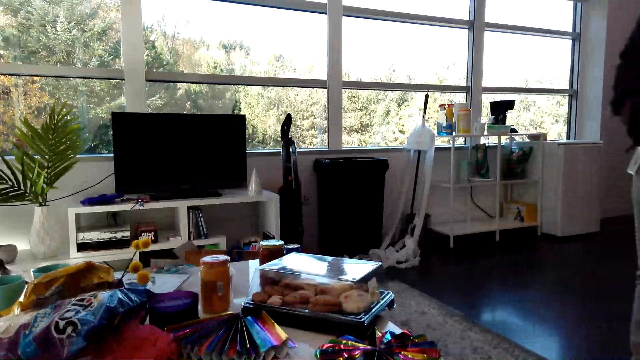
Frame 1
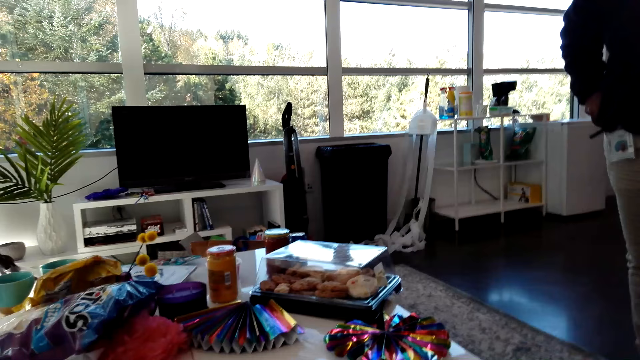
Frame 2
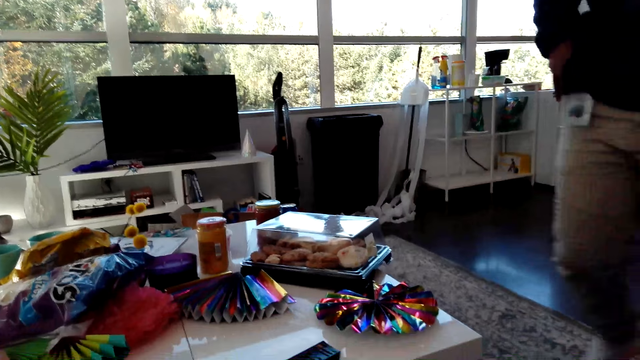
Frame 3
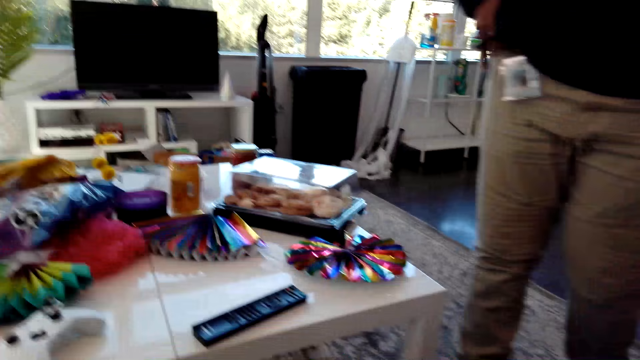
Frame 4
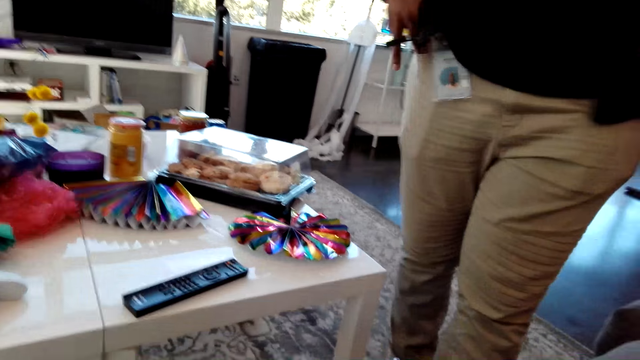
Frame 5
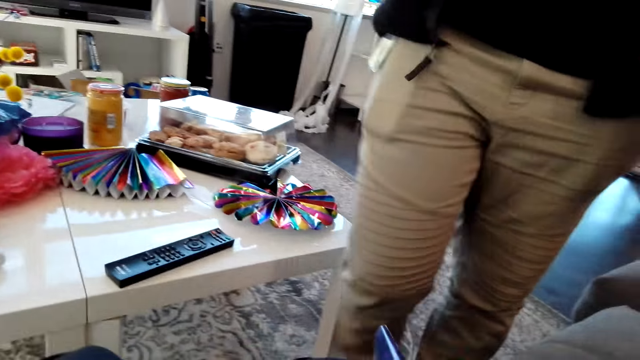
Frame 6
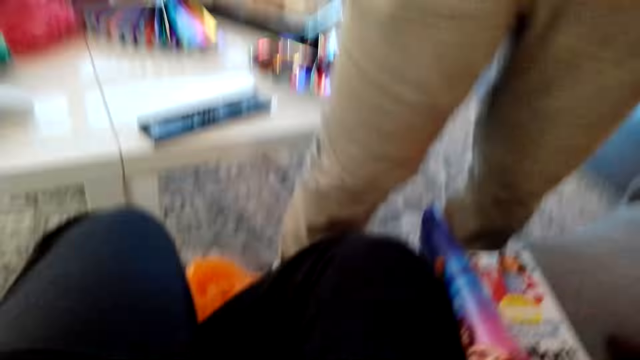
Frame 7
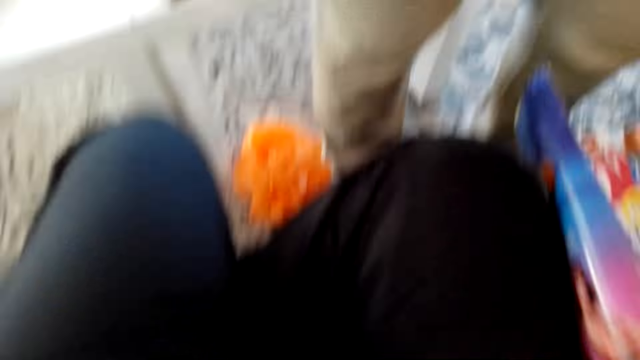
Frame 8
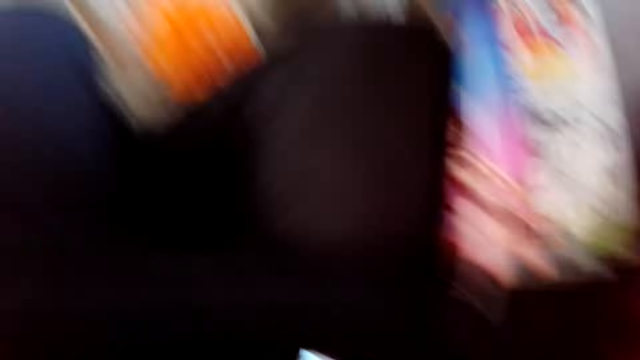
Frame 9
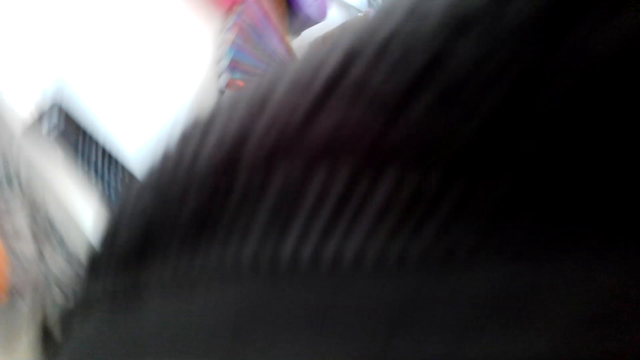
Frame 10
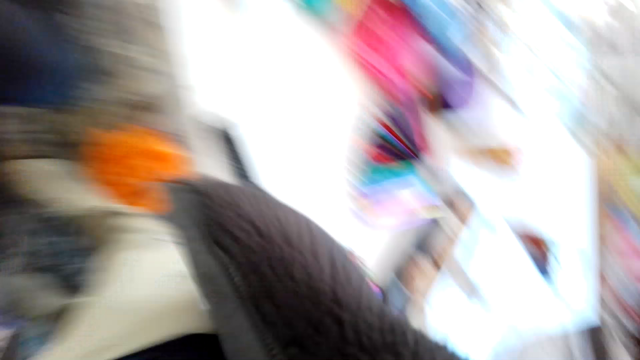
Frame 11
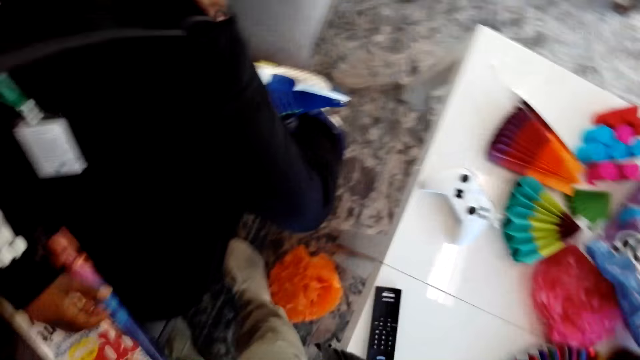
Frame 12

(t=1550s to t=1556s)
A person walks around.
